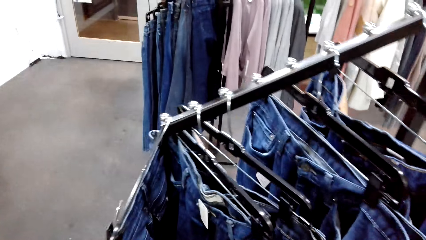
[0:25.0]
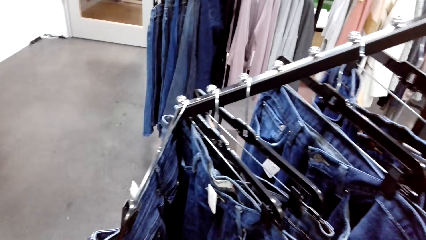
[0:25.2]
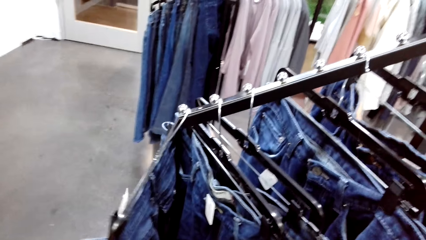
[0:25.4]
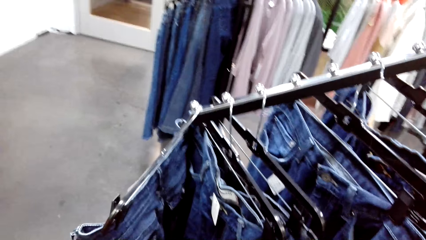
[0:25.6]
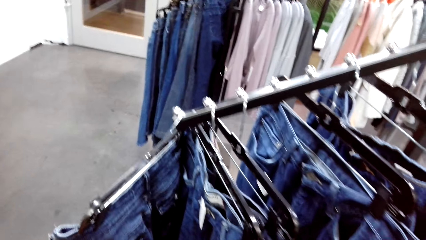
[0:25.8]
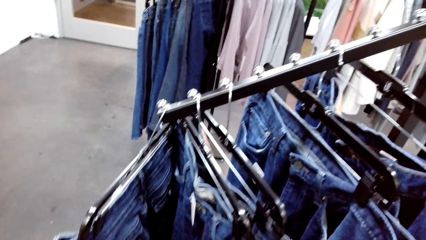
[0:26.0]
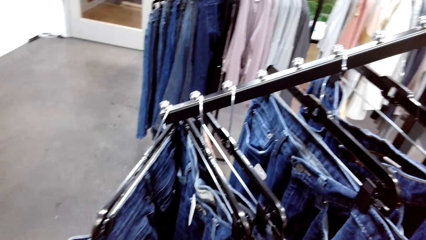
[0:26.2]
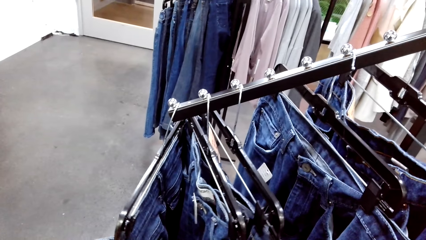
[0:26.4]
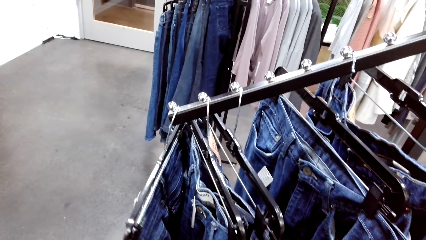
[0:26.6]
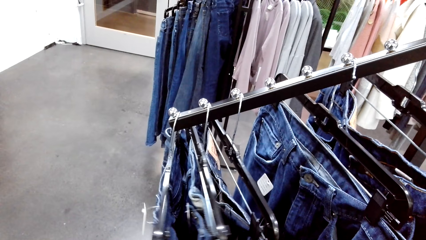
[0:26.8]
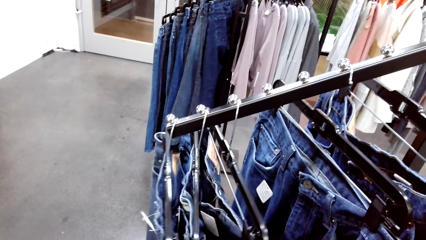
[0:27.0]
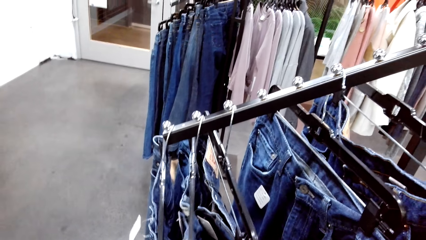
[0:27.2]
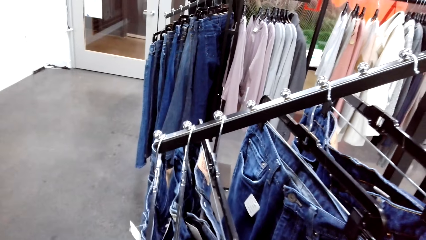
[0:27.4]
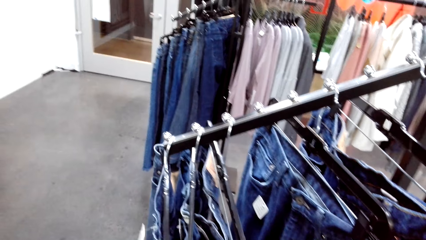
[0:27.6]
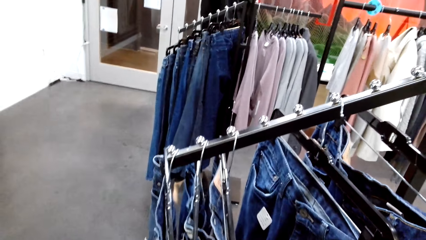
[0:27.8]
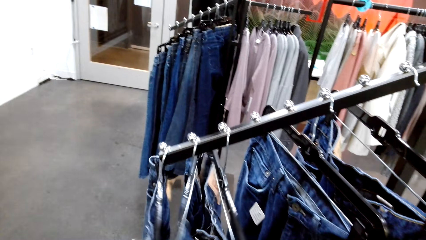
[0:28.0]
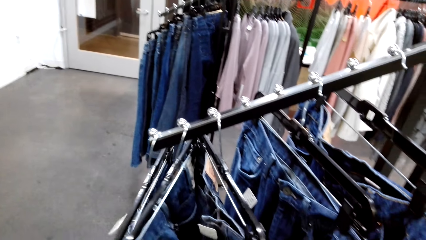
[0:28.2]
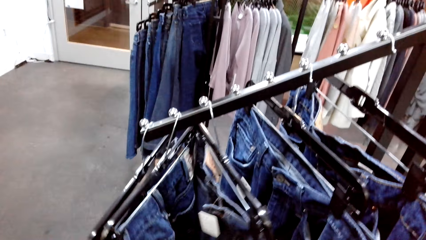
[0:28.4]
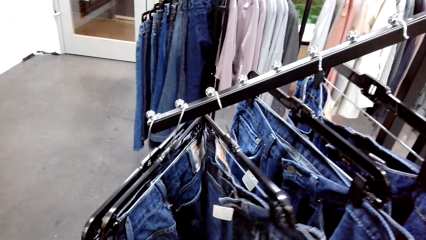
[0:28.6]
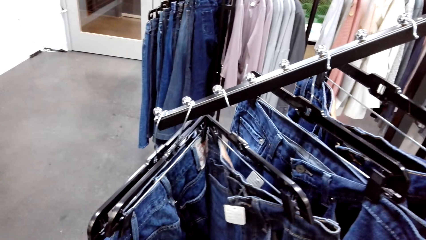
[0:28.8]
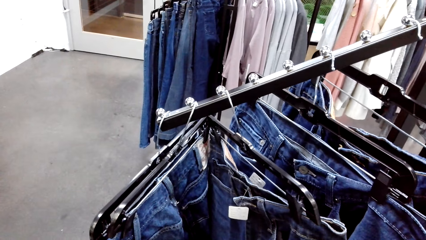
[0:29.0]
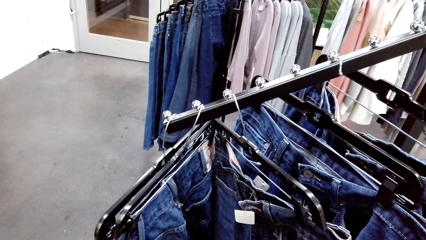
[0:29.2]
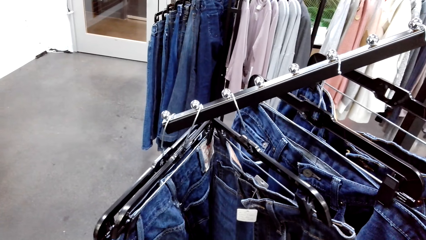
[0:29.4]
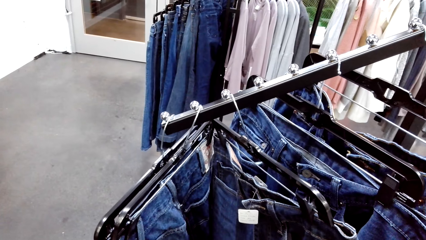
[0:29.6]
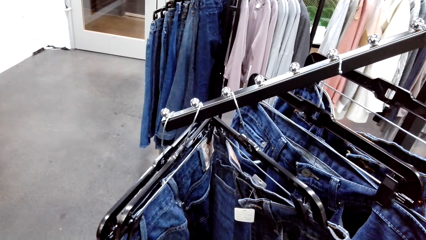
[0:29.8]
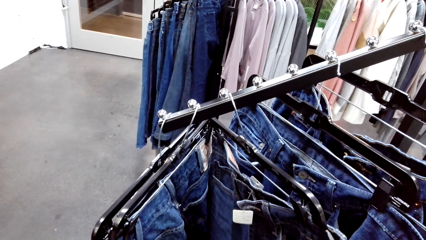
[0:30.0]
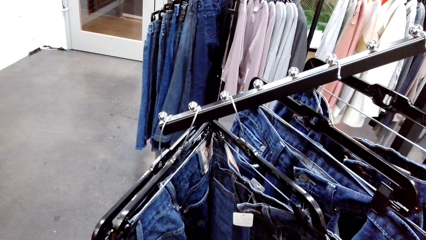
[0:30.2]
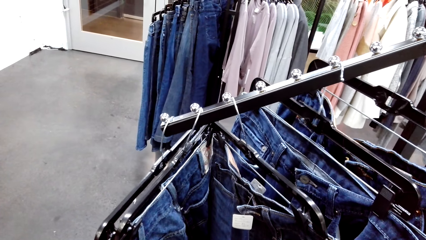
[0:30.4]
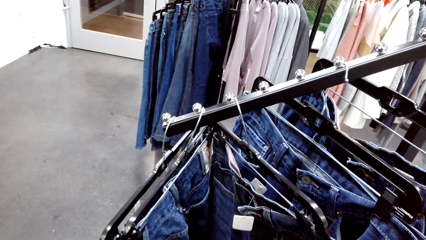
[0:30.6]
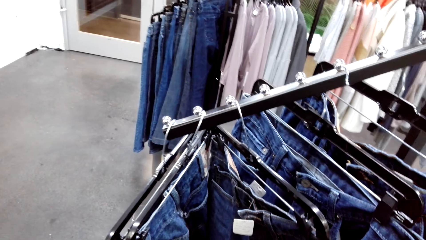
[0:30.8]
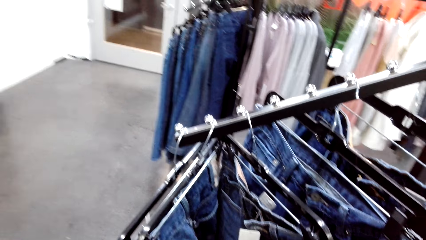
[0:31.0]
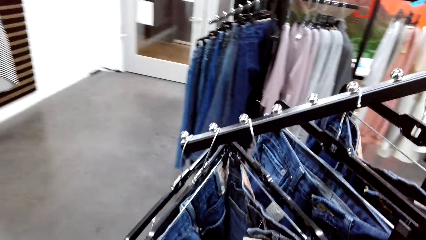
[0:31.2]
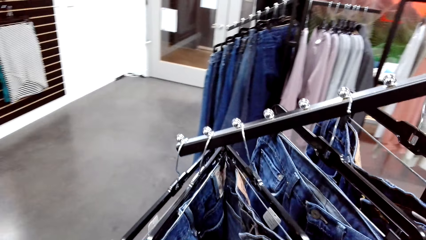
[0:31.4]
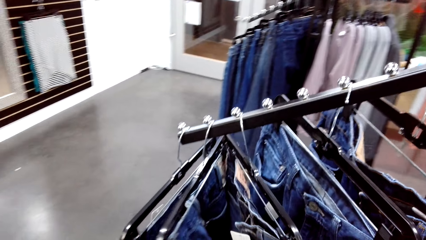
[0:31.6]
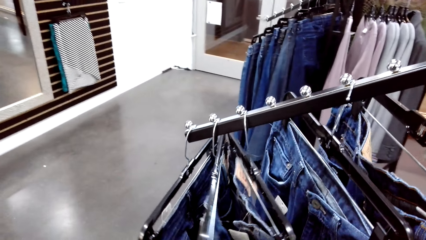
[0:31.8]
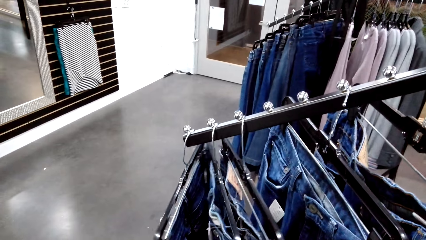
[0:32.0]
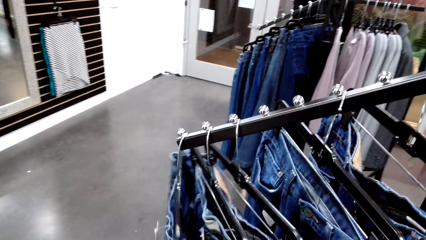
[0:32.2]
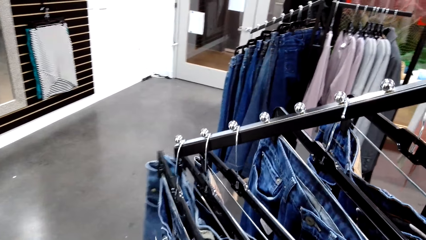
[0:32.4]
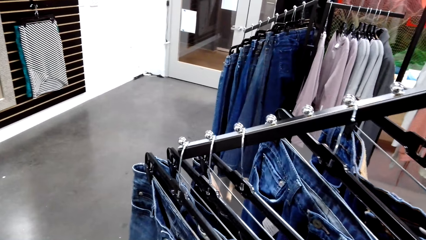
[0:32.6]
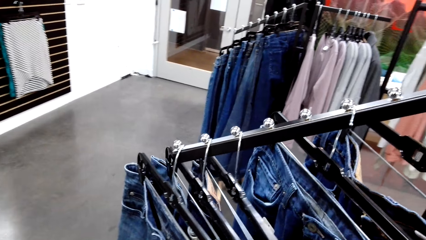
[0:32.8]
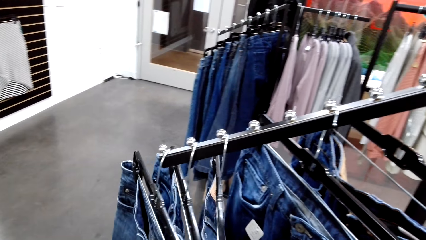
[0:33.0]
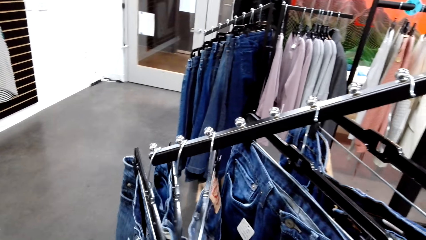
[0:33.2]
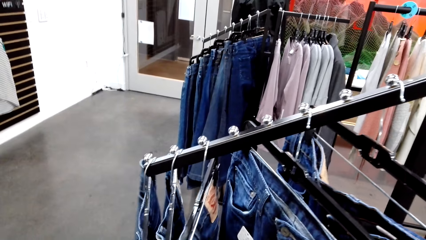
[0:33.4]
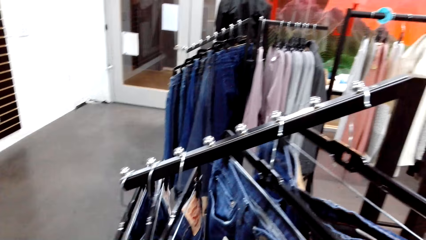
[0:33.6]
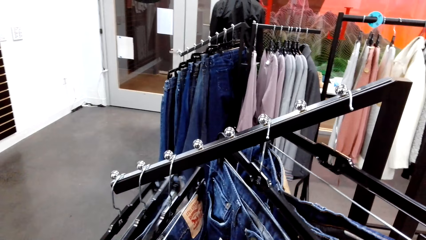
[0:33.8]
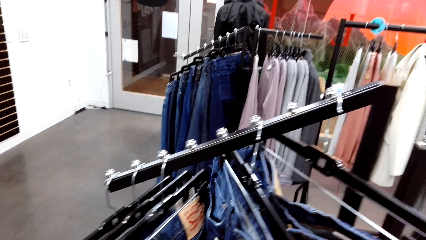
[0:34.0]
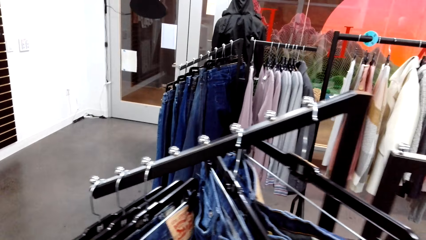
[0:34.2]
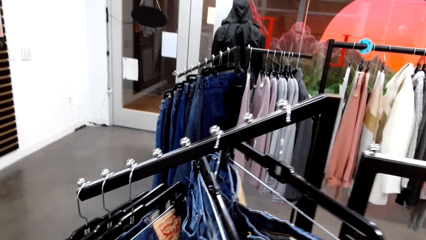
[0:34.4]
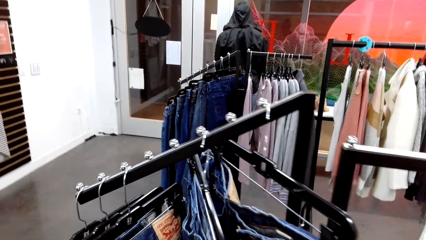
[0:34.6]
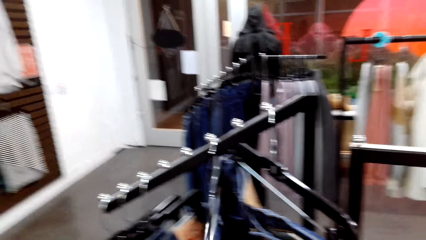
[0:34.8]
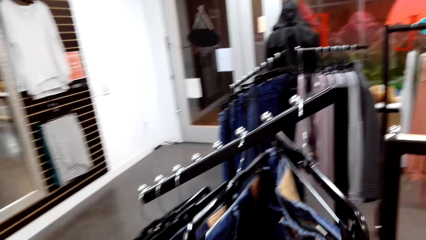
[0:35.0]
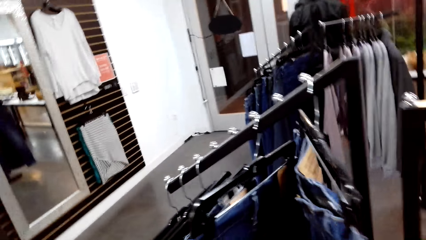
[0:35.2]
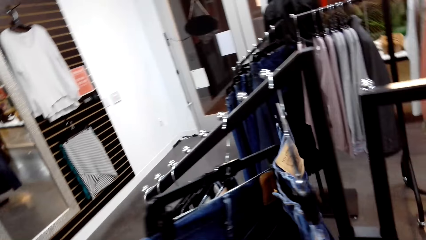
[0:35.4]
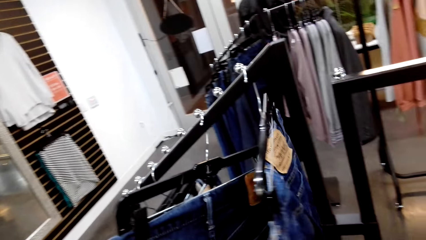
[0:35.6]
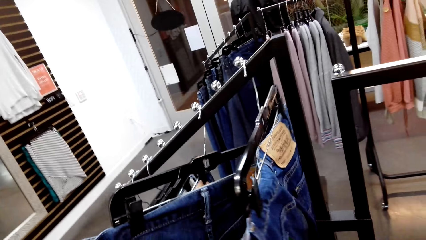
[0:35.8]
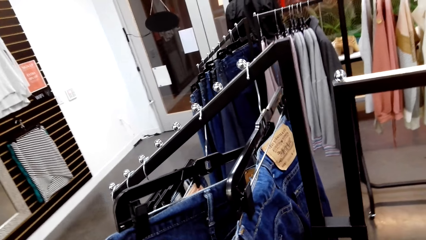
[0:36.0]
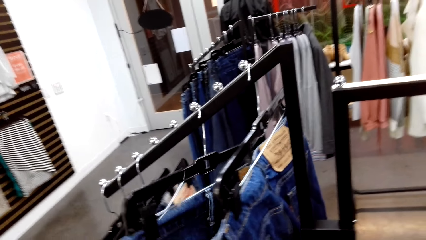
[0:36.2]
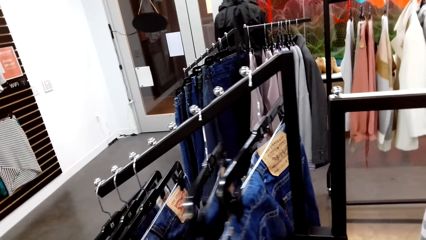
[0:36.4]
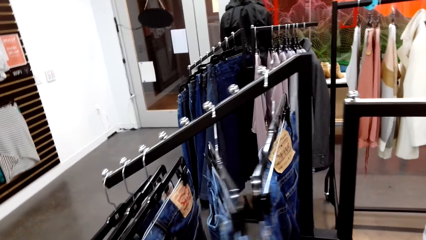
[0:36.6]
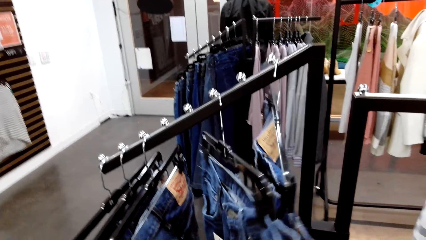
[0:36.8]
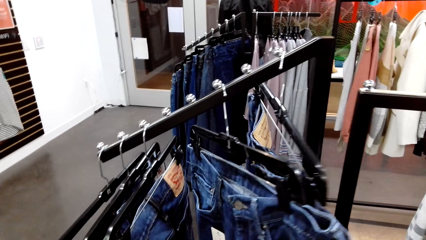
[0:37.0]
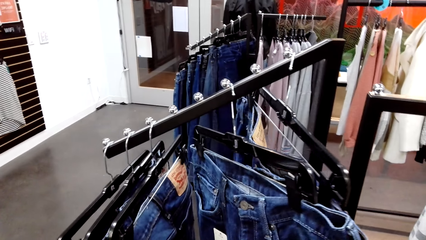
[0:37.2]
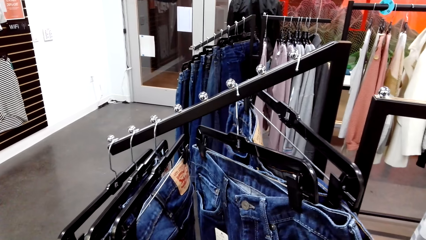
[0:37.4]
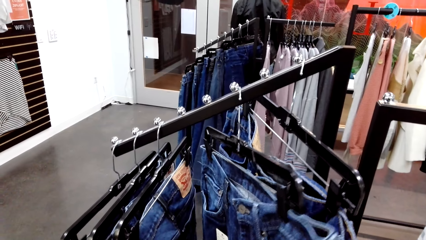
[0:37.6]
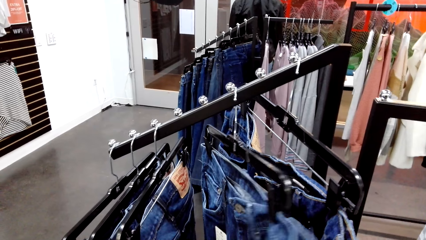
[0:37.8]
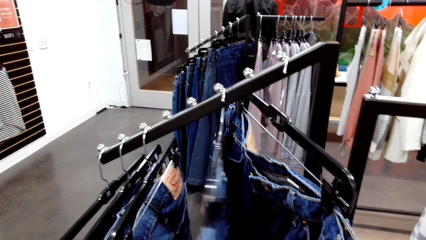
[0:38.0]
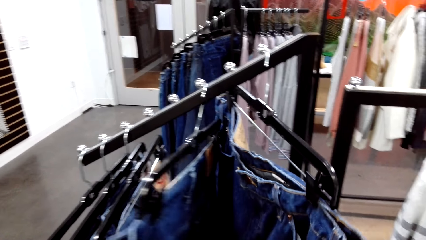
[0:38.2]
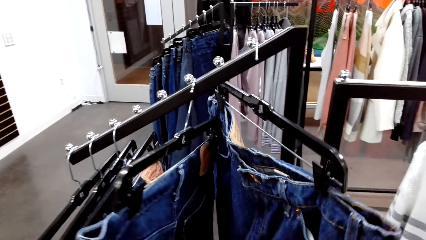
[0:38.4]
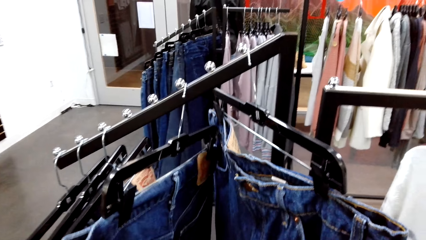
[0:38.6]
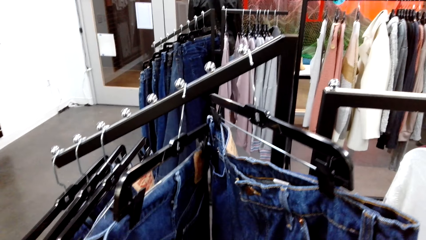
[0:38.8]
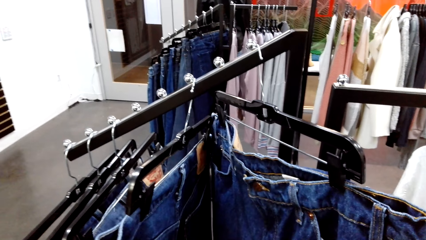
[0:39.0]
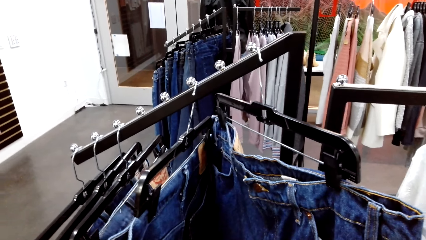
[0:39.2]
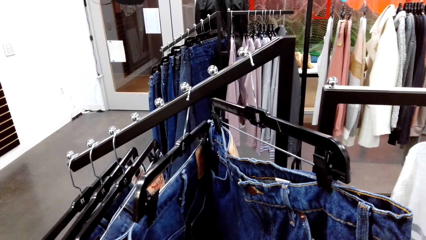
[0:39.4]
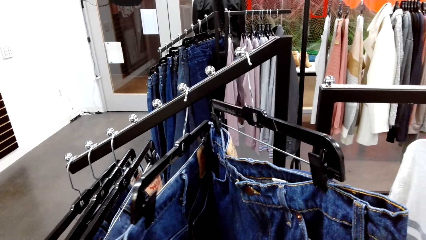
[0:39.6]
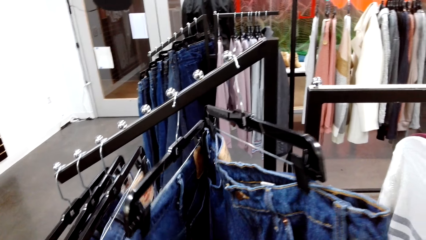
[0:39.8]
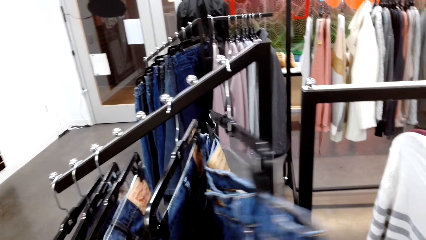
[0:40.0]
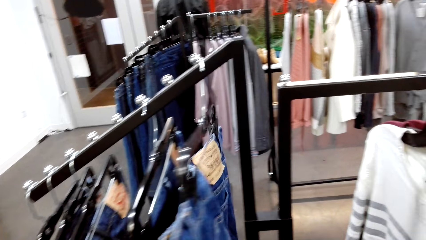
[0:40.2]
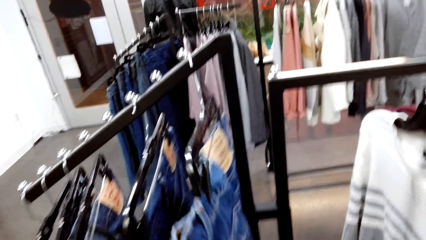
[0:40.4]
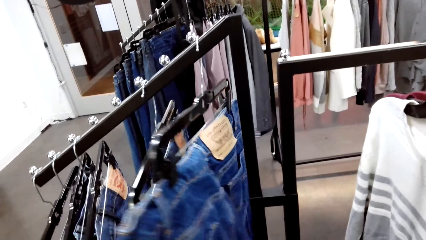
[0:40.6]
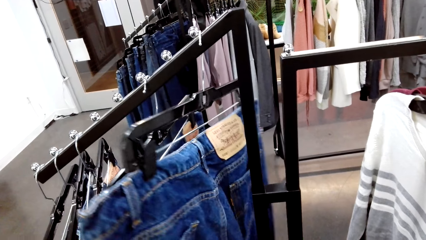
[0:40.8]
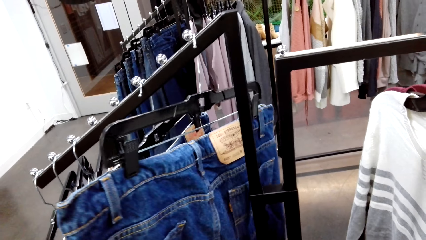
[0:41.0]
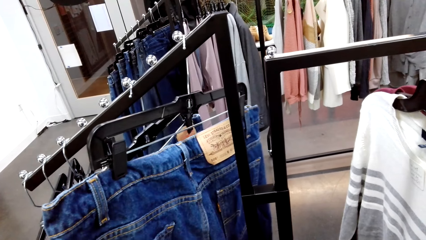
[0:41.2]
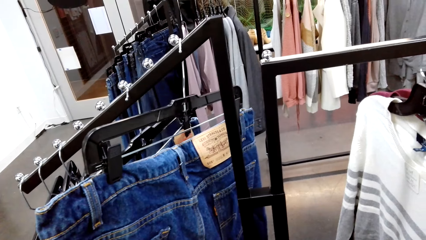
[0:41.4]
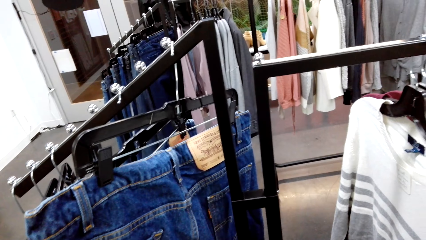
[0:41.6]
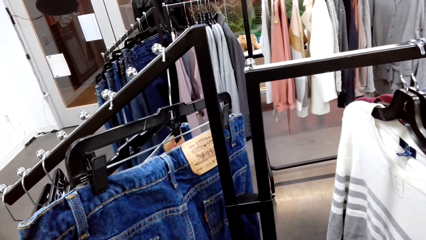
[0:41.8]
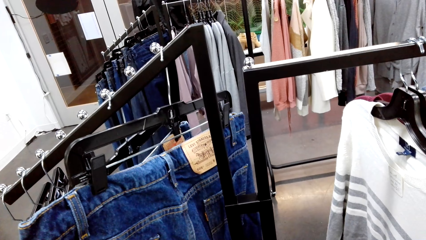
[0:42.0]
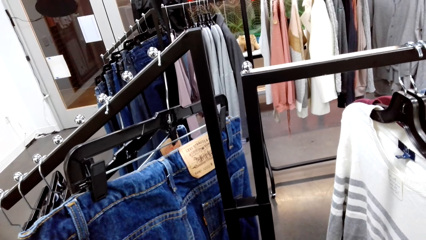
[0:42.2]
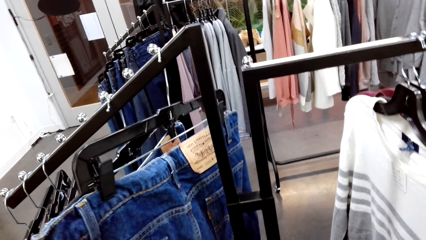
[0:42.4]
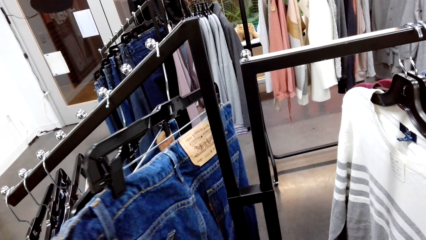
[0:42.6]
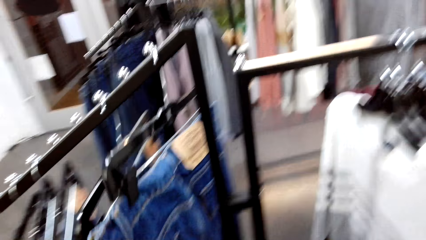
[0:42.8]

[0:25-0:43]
The camera wearer checks pants on the display rack. They walk around. They look at the pants on the display.
